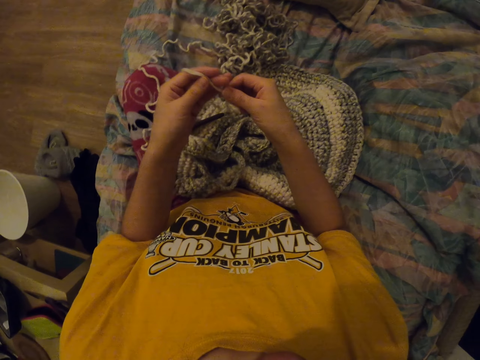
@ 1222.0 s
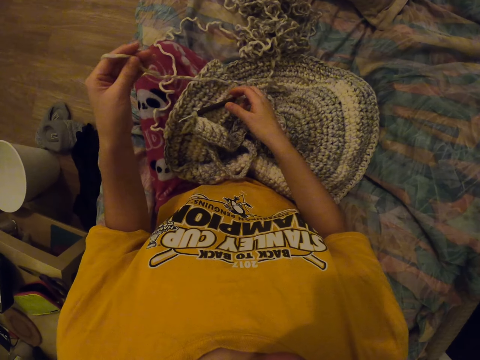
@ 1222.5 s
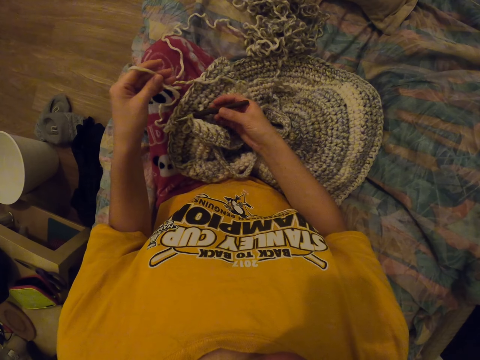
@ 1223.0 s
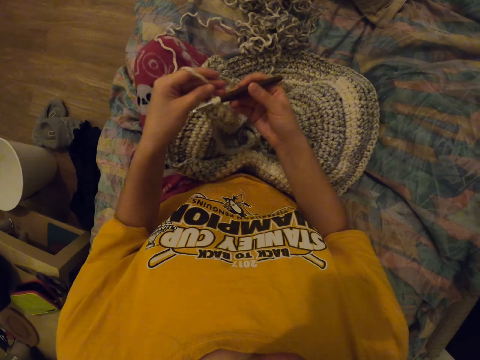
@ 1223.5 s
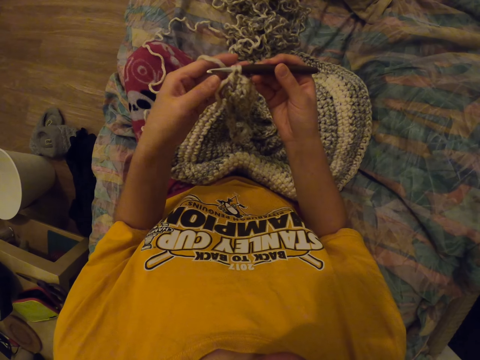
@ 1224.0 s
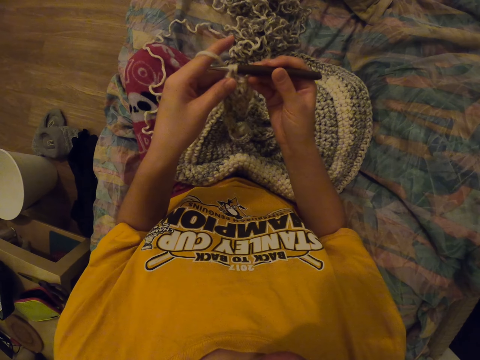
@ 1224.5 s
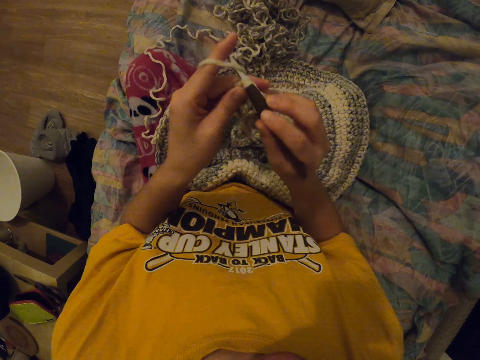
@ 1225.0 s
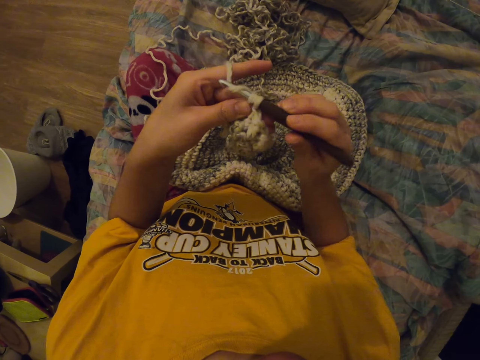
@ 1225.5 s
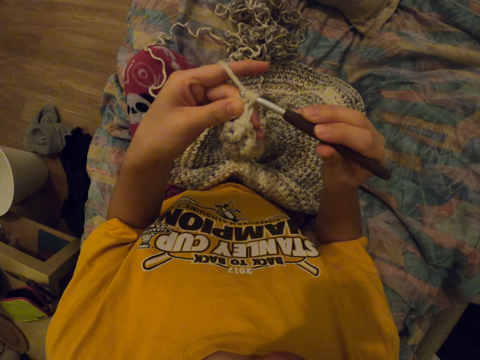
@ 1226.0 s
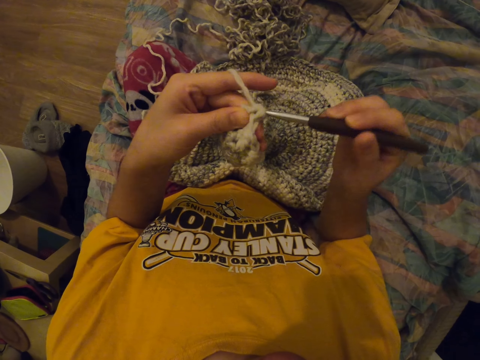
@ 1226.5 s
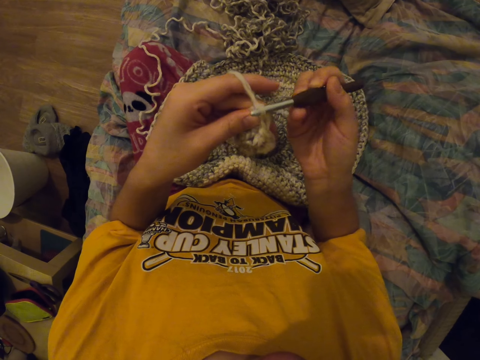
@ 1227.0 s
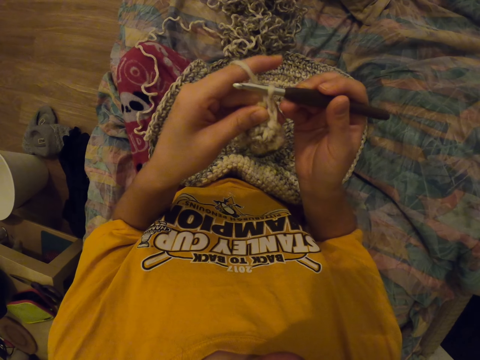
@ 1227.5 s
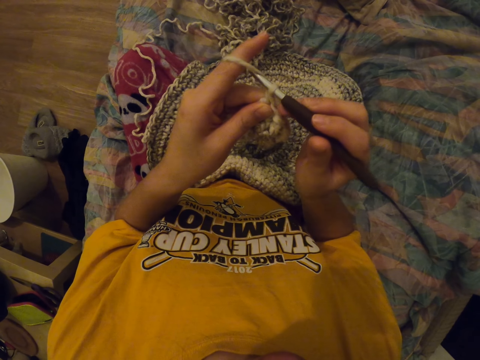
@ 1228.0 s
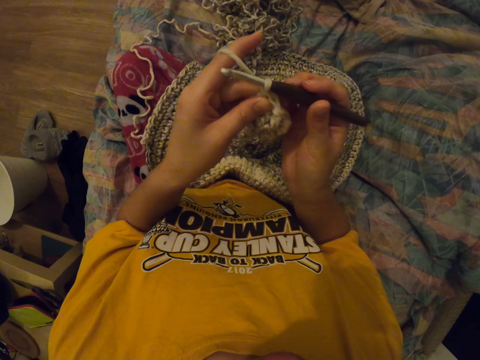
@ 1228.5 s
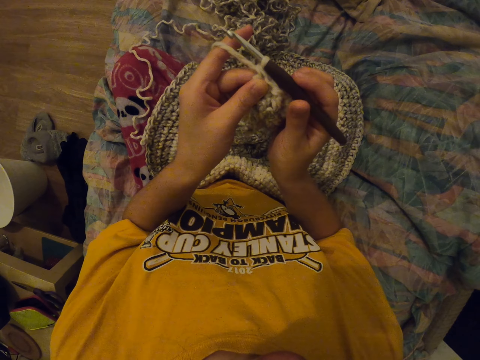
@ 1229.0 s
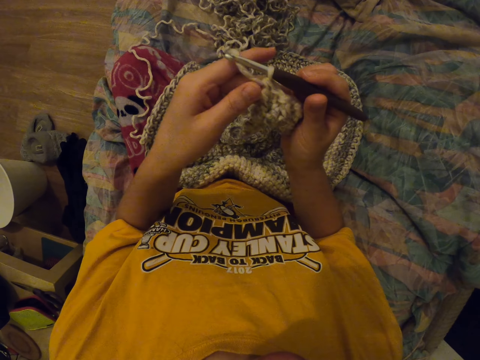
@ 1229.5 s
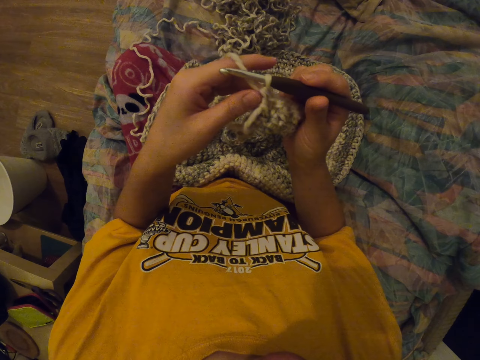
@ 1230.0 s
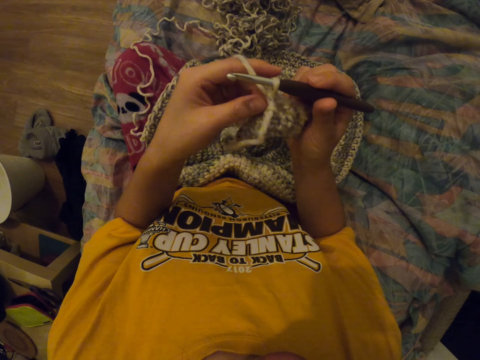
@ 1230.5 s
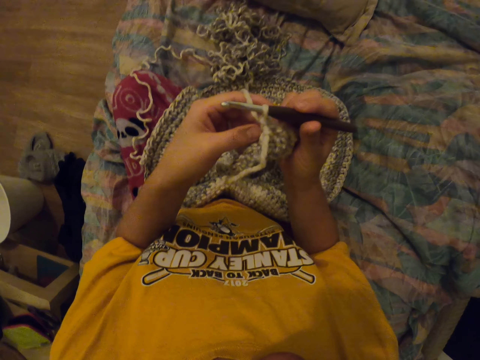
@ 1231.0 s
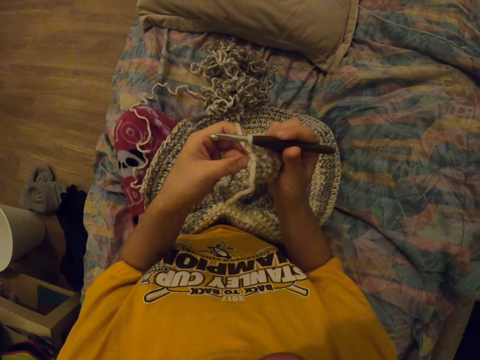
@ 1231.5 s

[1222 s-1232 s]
The camera wearer picks up a crochet hook or punch needle. They sew with the punch needle and knit the fabric with a yarn and the crochet hook.

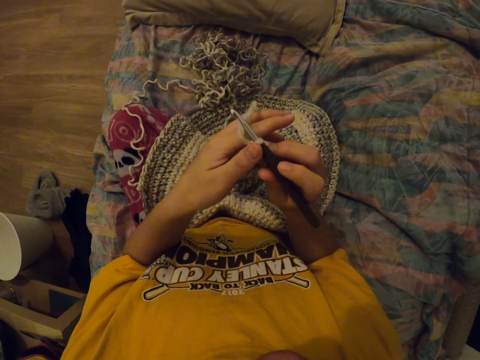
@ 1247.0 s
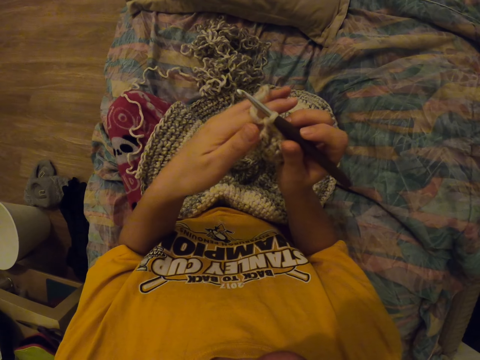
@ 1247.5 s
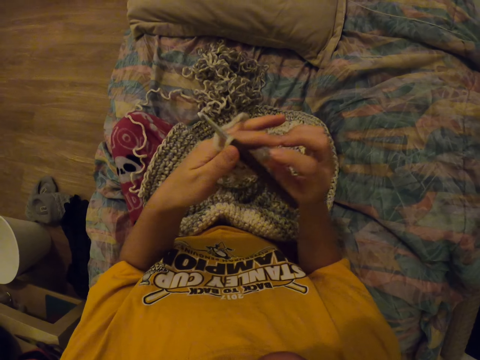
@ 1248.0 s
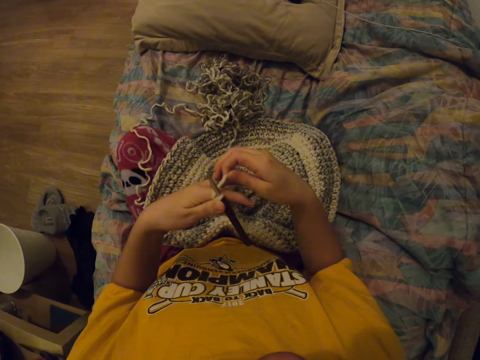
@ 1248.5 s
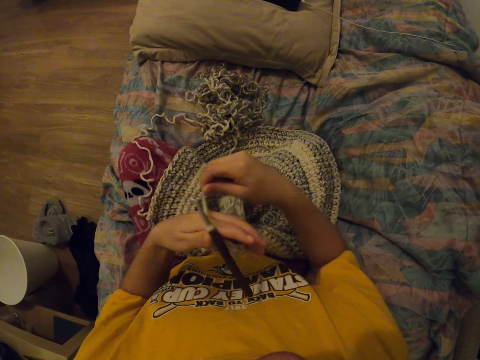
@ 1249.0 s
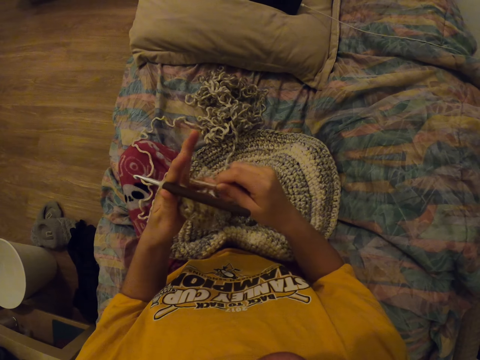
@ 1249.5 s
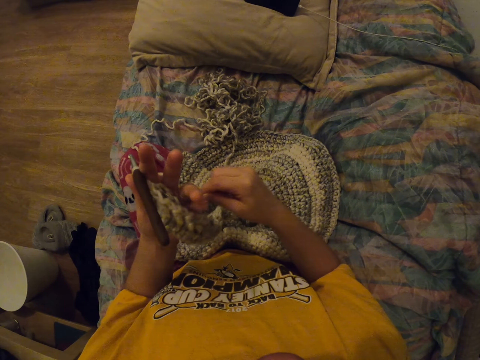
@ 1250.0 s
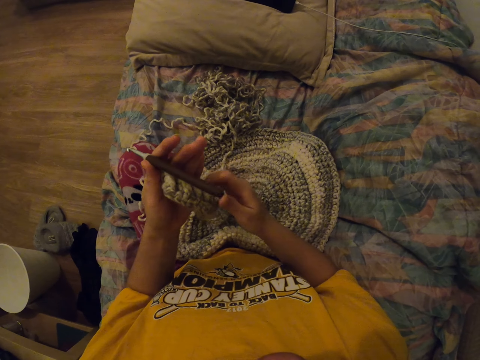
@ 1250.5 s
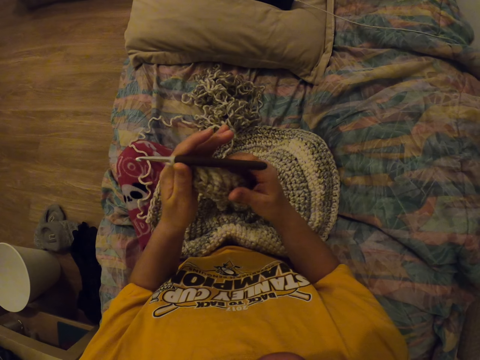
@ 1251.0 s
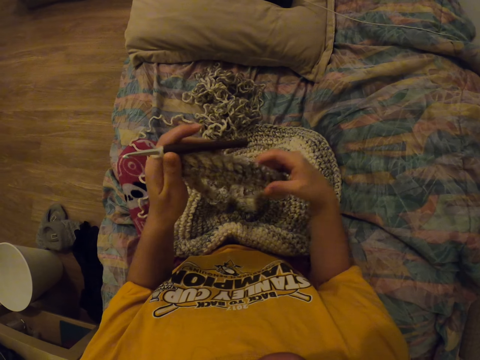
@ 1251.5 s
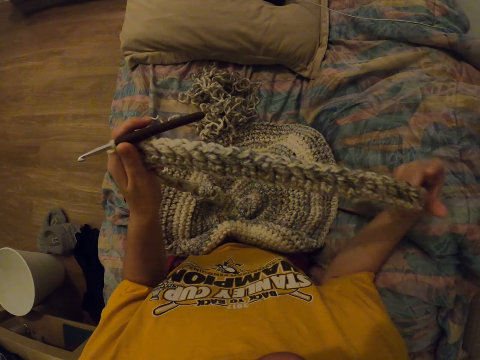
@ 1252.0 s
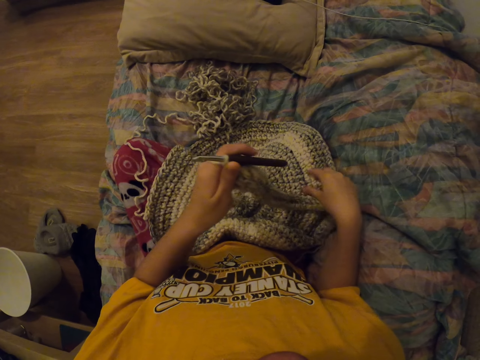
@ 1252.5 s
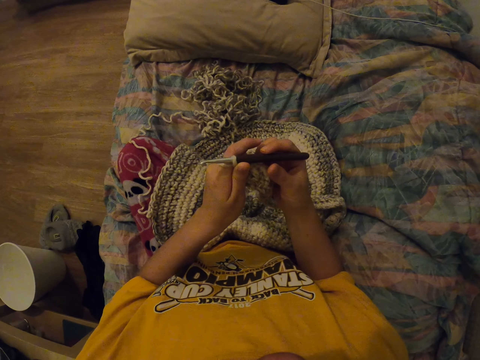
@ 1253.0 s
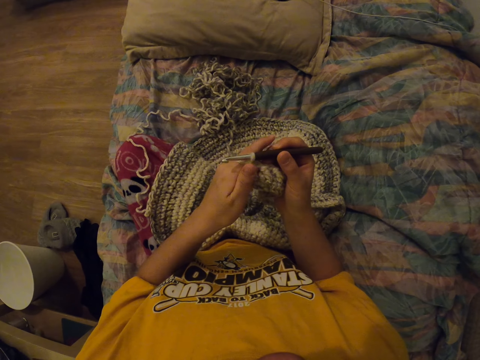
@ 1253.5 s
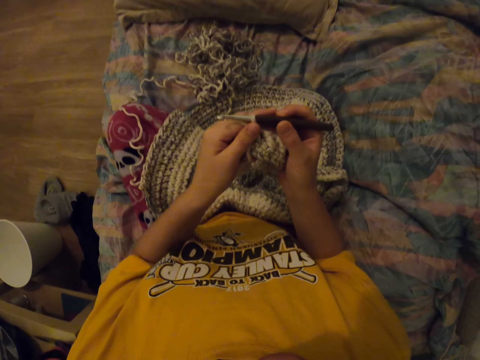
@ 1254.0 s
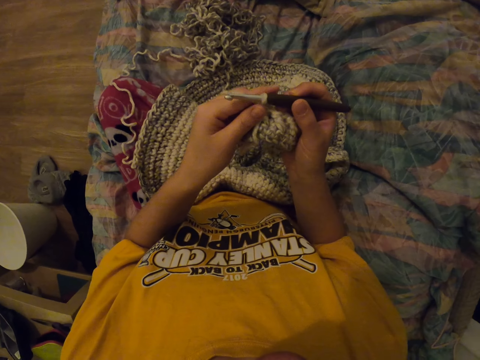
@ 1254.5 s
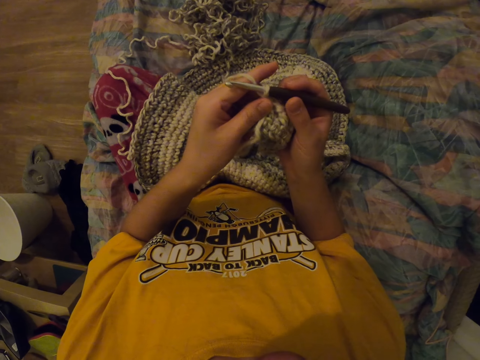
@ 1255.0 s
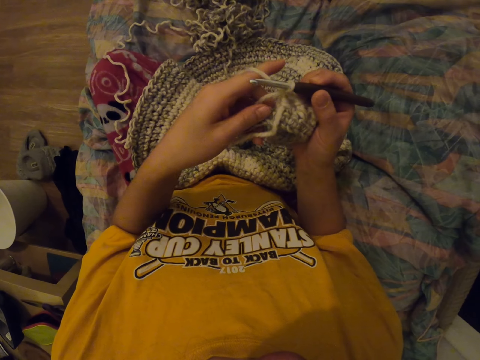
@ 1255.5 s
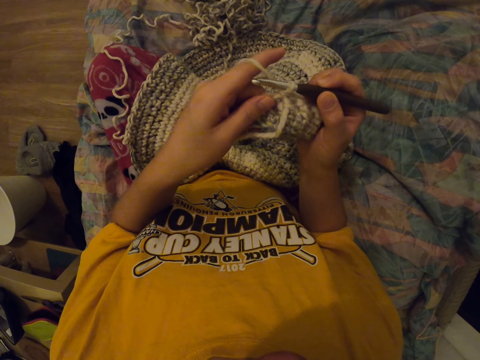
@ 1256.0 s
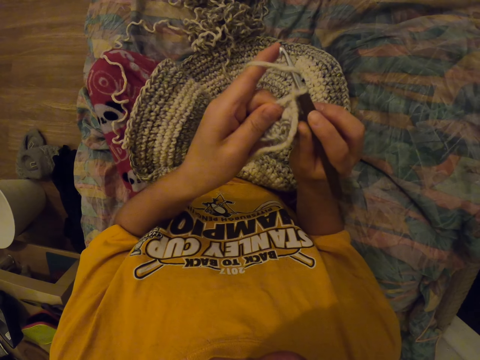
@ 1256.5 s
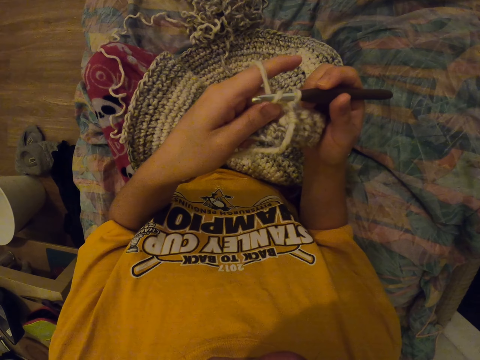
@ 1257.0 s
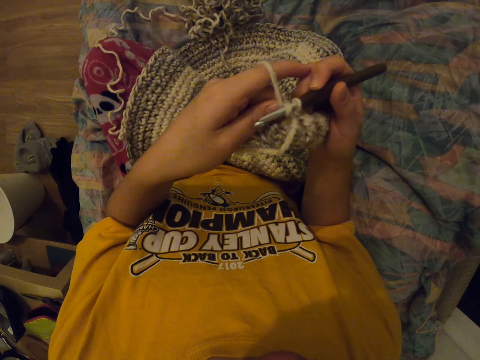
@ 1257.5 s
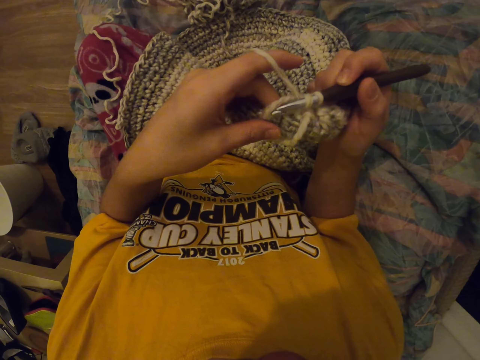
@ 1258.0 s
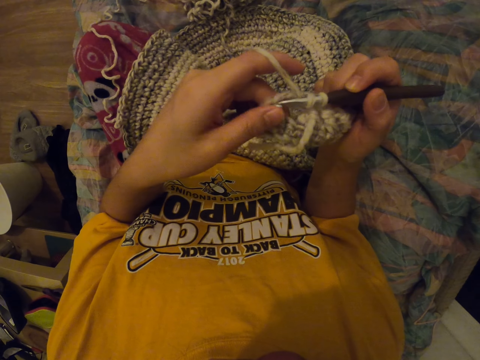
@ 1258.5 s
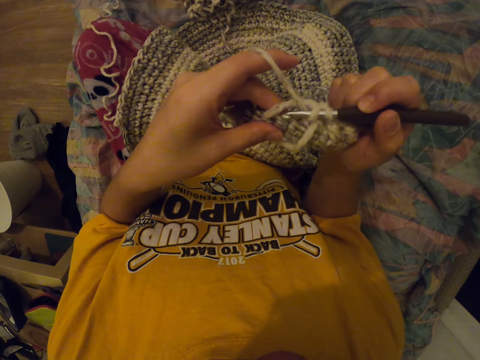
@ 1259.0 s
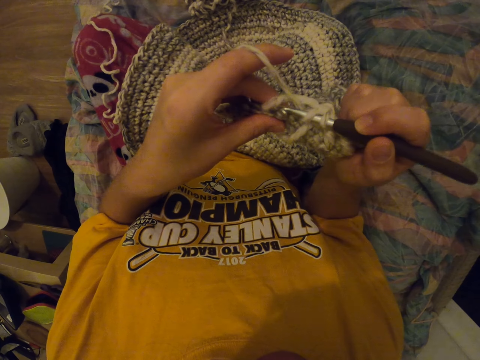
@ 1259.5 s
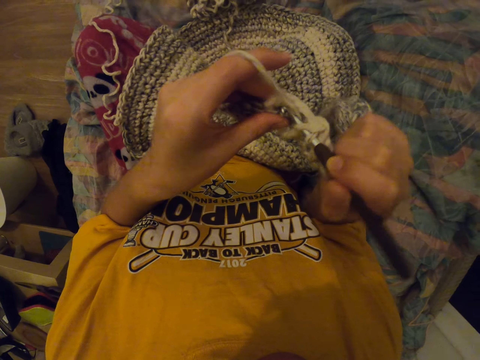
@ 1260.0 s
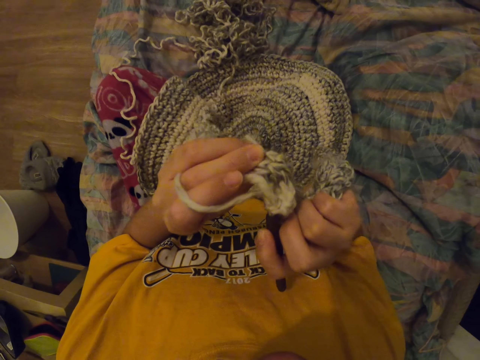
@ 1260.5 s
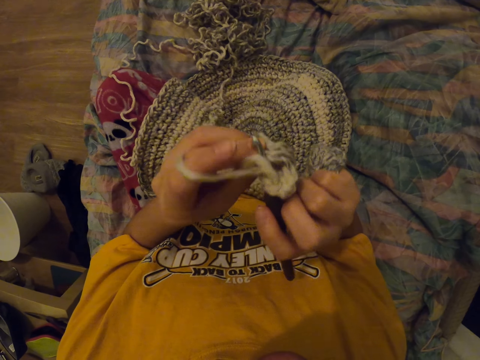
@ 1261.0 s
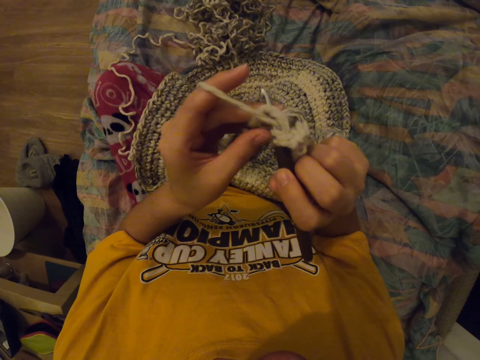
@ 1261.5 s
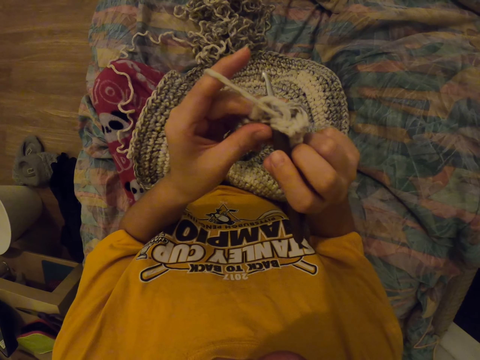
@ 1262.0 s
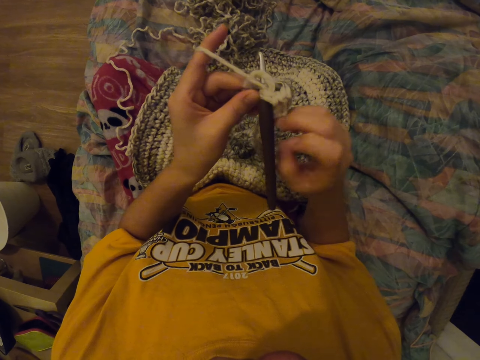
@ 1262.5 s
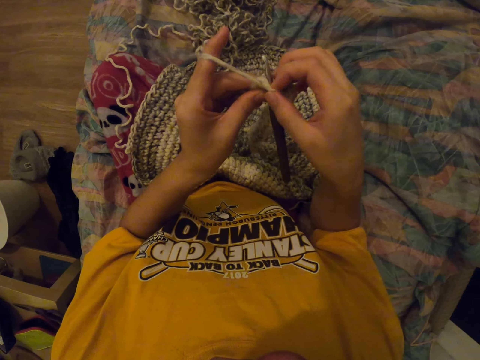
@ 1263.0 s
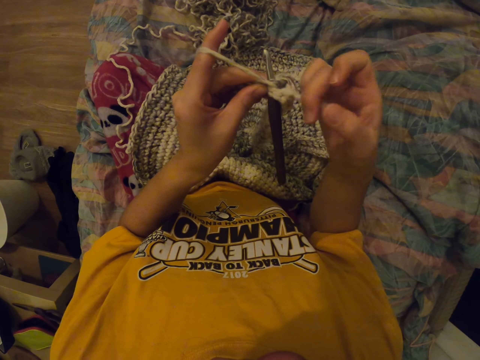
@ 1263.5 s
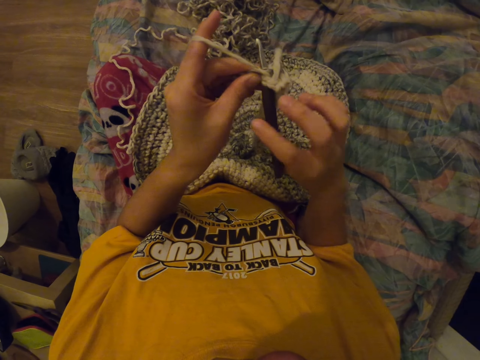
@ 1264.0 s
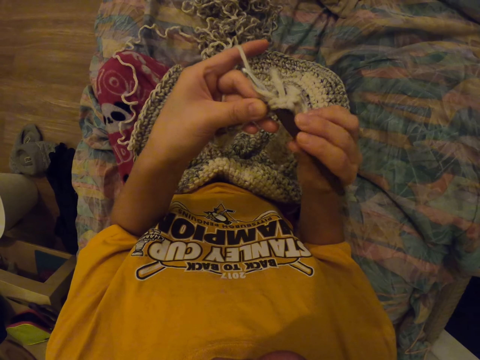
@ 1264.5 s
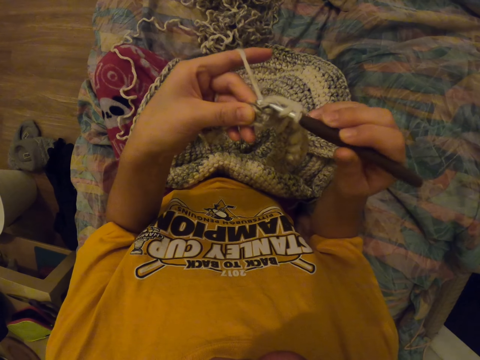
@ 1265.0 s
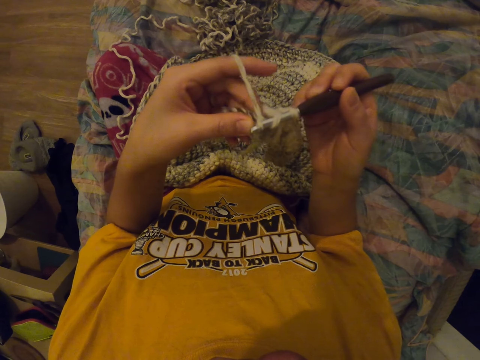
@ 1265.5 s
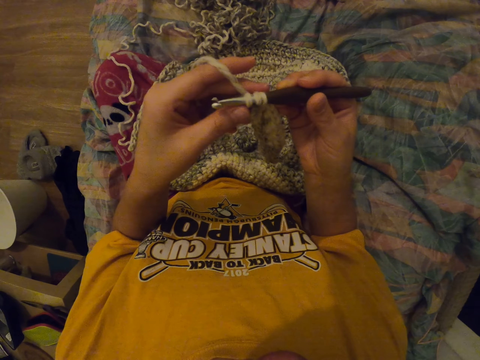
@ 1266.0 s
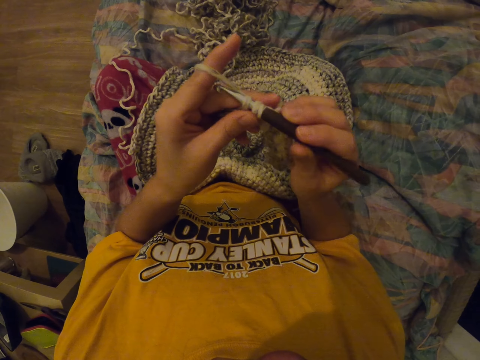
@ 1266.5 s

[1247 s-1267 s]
The camera wearer pulls the thread with her right hand. She pulls one side of the bag and holds the punch needle. She sews with the punch needle. She pulls the thread with her right hand and sews with the punch needle.
